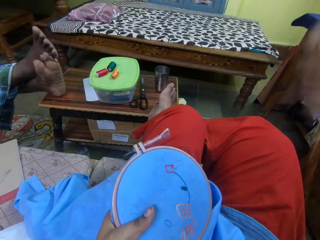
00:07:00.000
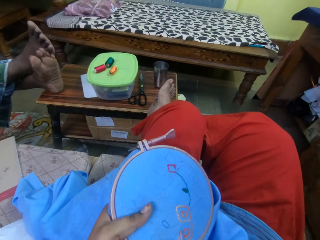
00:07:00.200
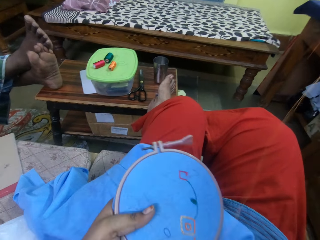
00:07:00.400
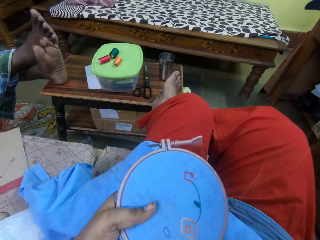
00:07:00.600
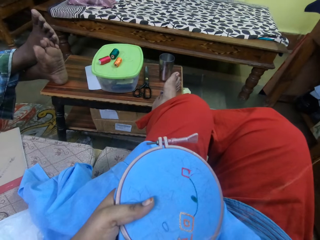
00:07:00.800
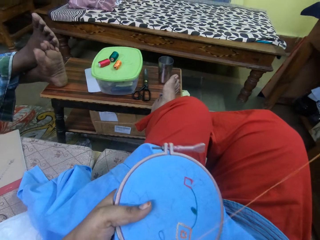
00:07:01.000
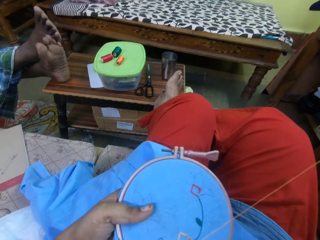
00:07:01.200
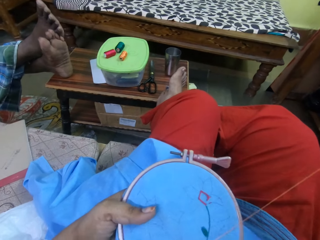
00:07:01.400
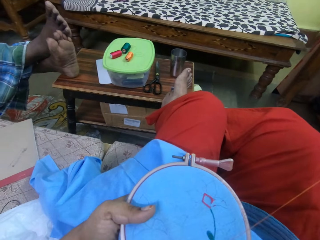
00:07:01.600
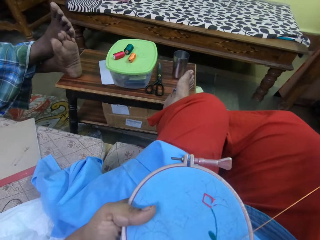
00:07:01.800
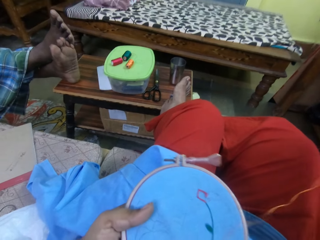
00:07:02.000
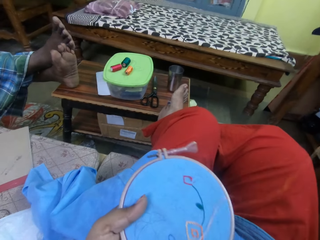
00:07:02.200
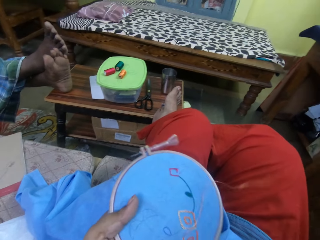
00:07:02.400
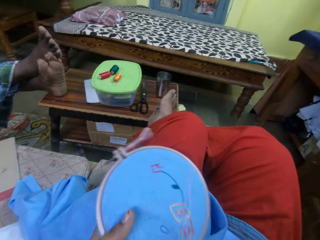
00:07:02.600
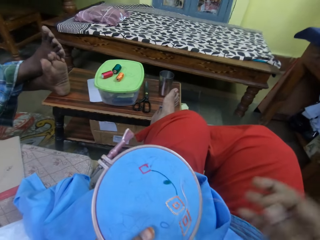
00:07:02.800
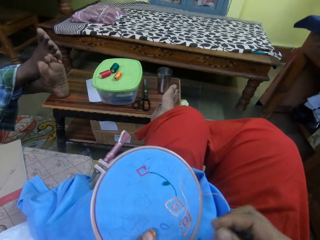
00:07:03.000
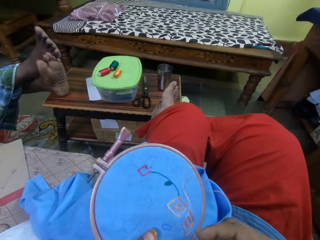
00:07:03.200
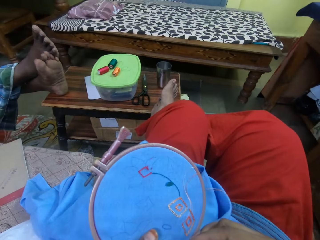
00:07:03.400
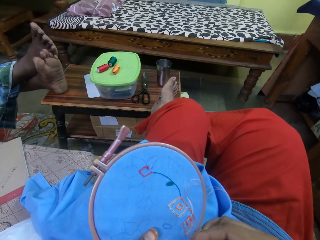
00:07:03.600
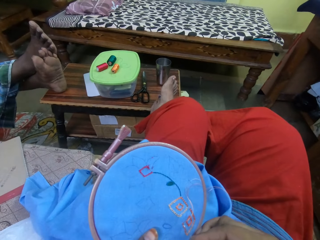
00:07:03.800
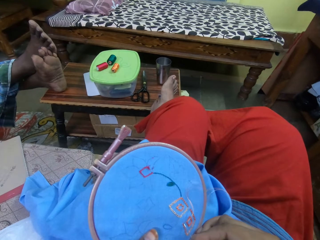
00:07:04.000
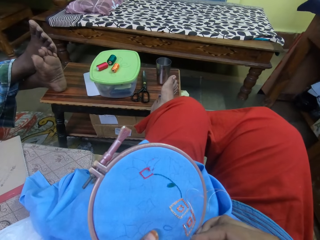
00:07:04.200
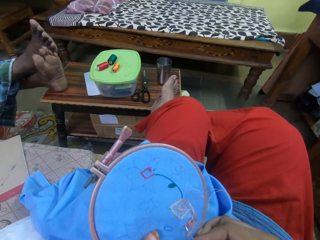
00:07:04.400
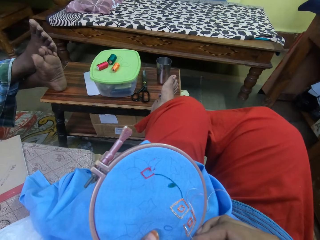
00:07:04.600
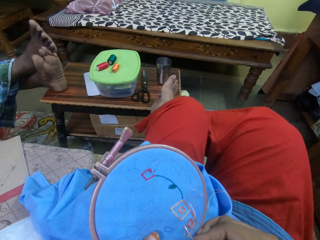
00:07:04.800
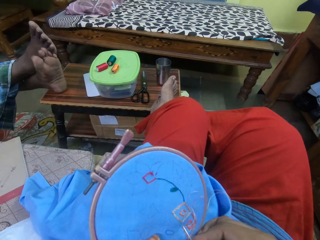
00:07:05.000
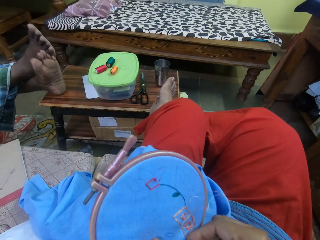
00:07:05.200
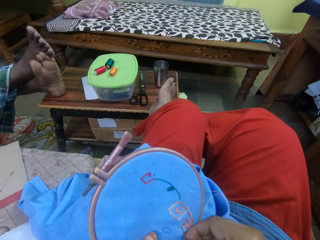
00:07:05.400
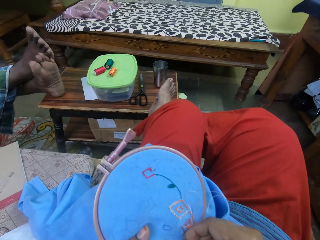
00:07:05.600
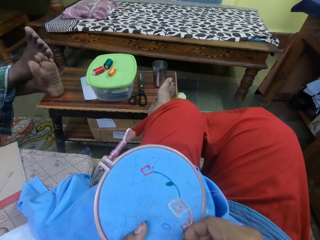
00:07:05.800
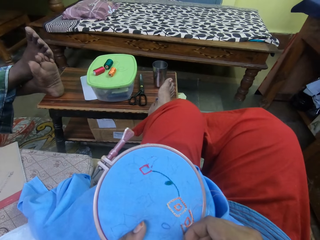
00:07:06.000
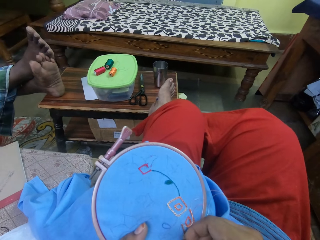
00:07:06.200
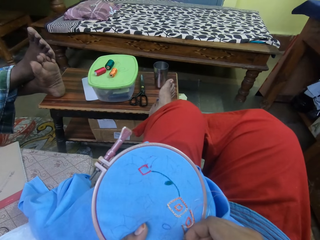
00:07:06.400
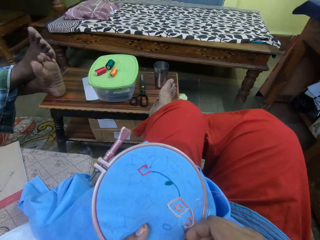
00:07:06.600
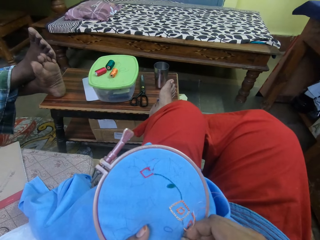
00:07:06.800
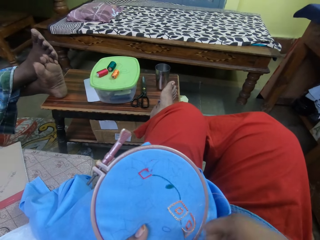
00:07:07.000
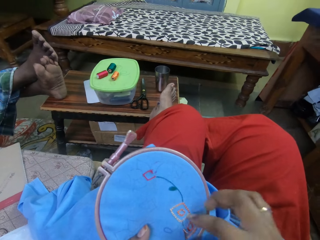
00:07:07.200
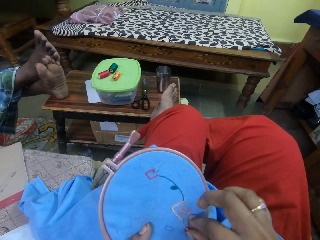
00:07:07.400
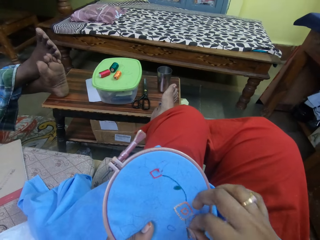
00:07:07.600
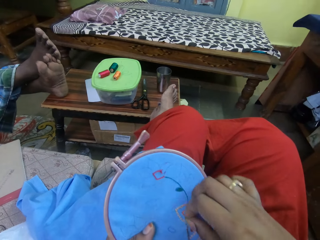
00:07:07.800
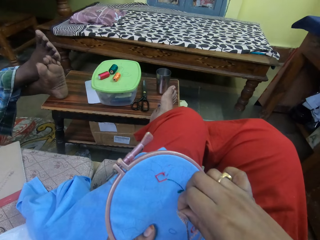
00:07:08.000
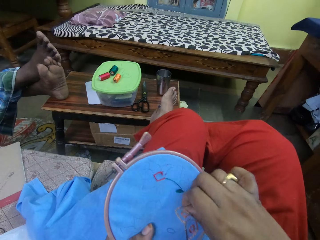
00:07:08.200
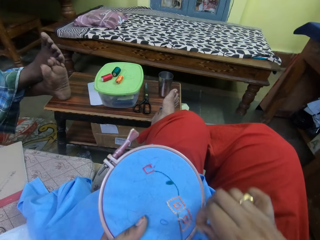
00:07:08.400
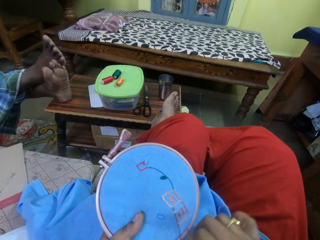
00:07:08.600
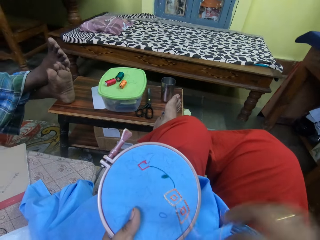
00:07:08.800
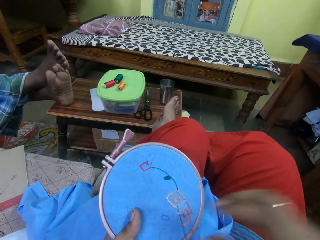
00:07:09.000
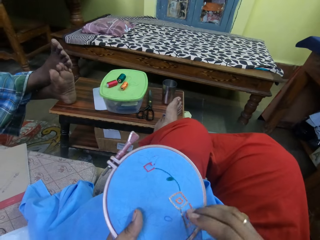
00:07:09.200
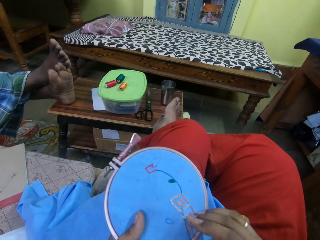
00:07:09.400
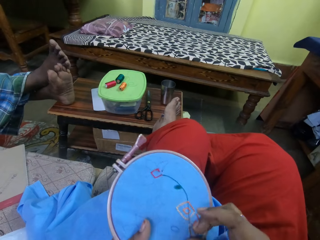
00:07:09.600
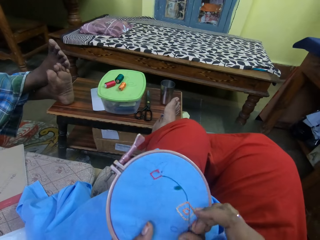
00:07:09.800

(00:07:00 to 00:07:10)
The camera wearer sews the garment.

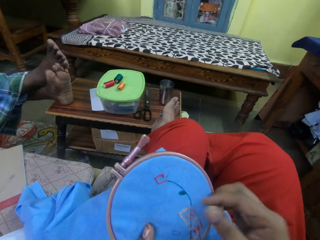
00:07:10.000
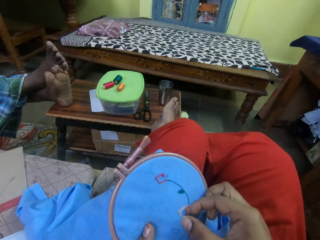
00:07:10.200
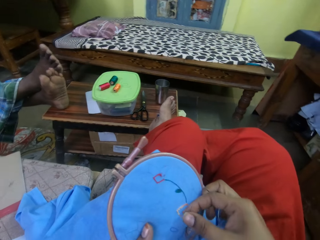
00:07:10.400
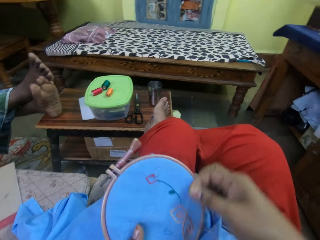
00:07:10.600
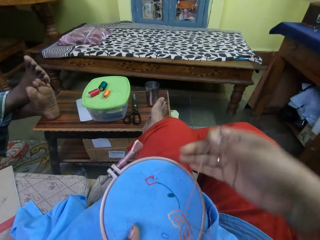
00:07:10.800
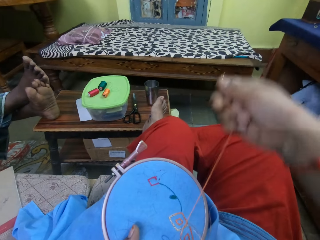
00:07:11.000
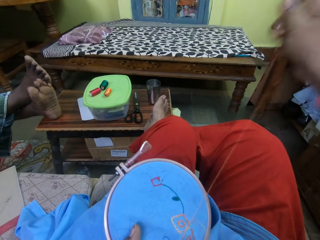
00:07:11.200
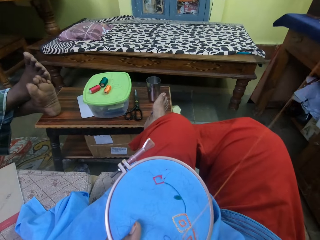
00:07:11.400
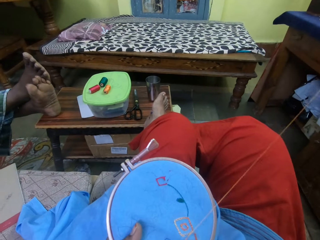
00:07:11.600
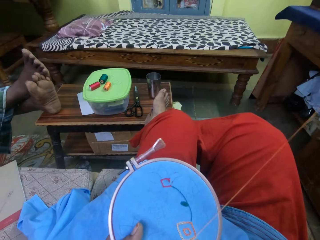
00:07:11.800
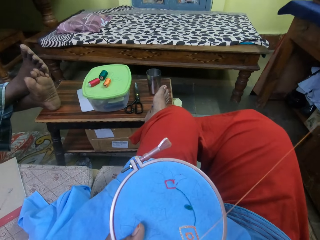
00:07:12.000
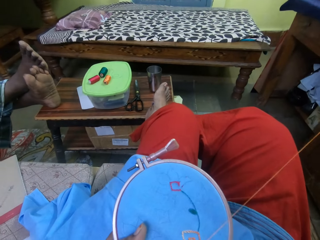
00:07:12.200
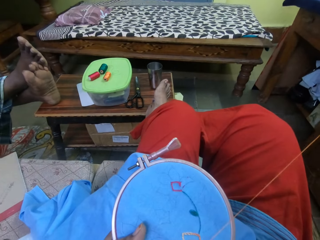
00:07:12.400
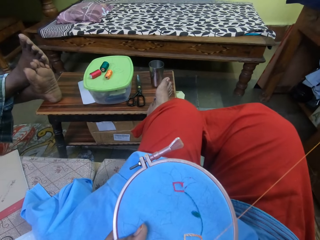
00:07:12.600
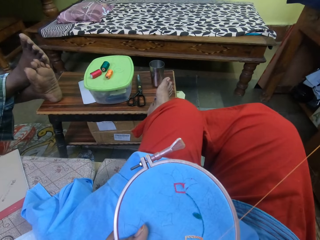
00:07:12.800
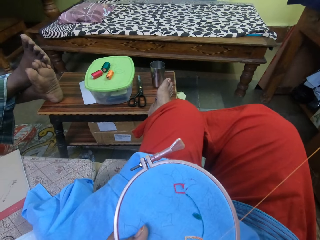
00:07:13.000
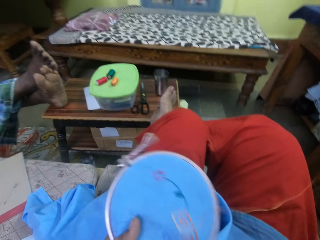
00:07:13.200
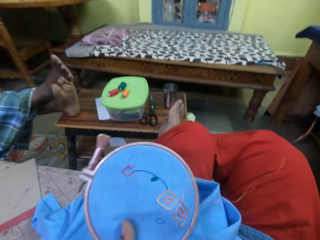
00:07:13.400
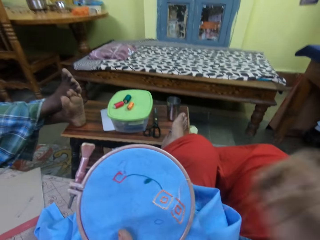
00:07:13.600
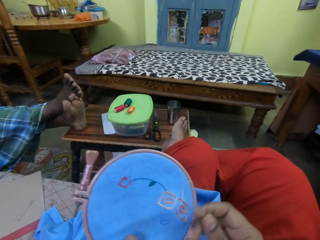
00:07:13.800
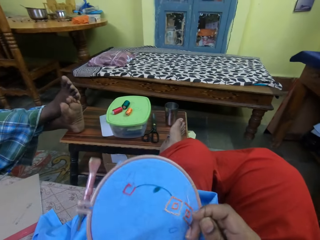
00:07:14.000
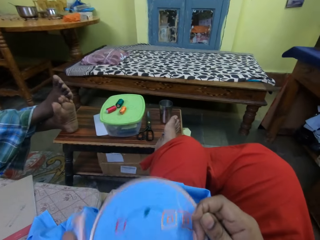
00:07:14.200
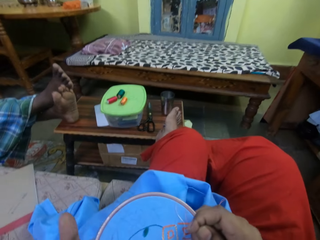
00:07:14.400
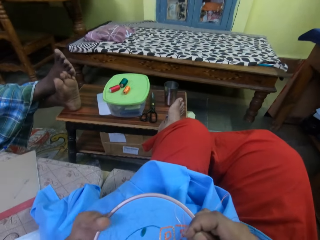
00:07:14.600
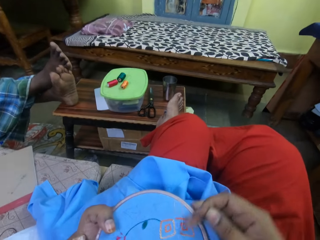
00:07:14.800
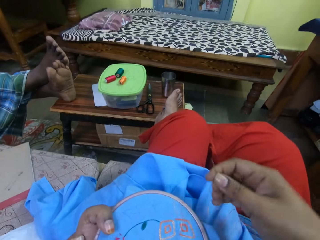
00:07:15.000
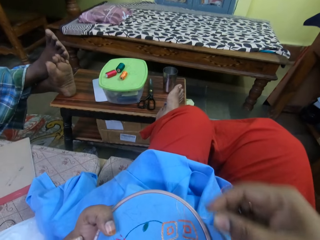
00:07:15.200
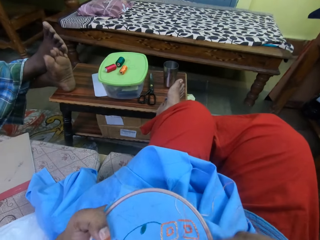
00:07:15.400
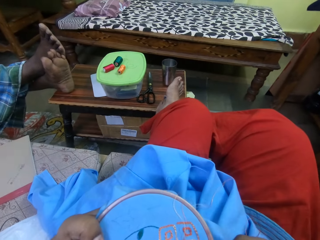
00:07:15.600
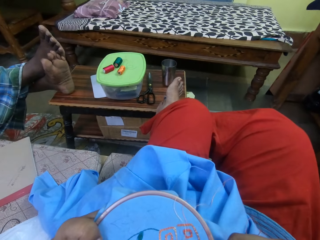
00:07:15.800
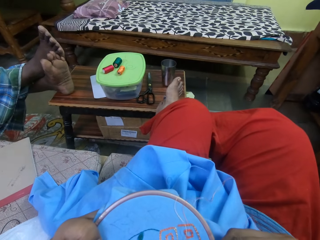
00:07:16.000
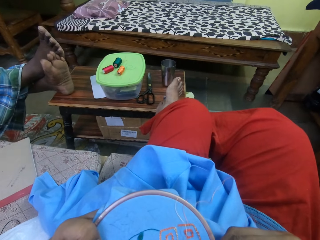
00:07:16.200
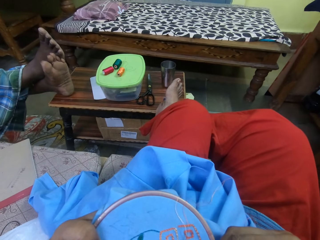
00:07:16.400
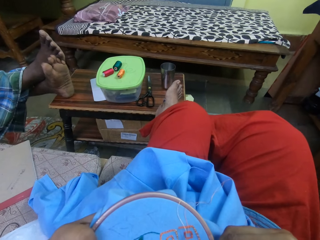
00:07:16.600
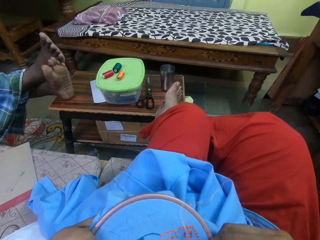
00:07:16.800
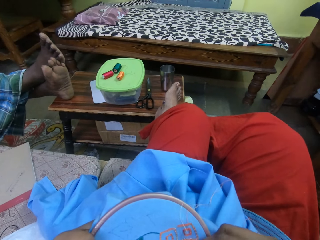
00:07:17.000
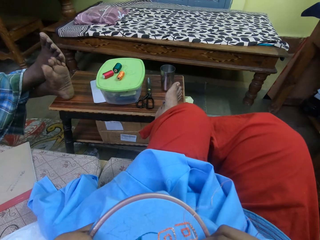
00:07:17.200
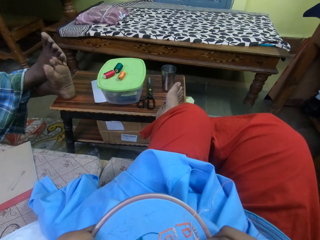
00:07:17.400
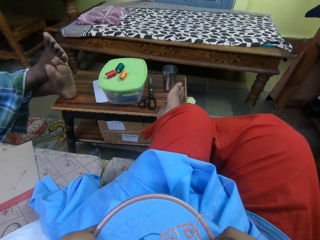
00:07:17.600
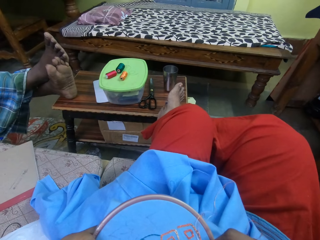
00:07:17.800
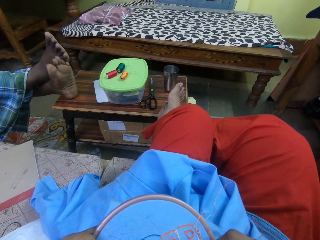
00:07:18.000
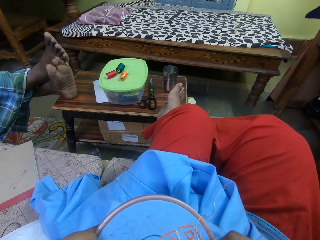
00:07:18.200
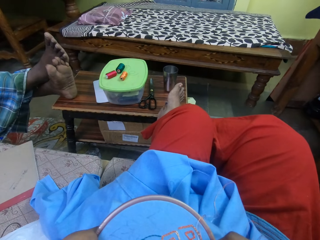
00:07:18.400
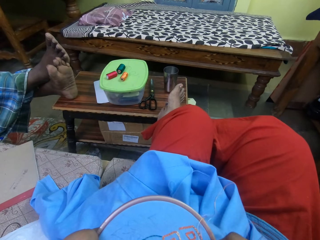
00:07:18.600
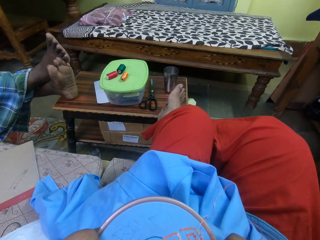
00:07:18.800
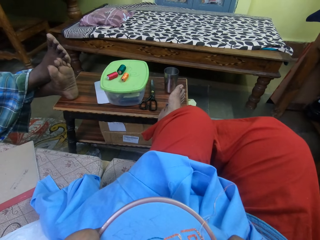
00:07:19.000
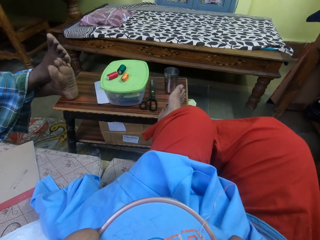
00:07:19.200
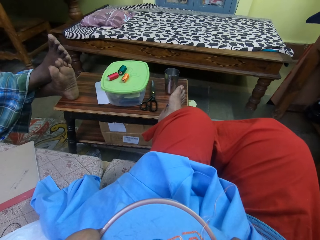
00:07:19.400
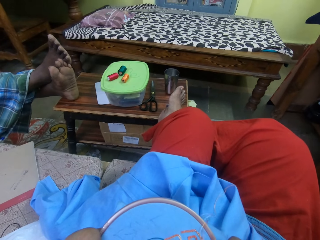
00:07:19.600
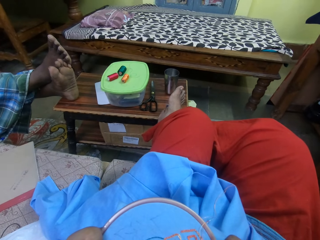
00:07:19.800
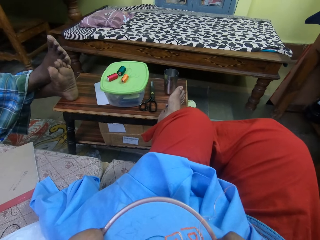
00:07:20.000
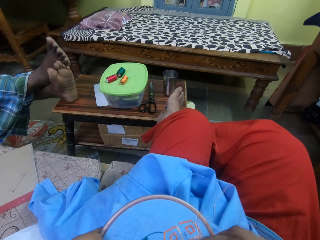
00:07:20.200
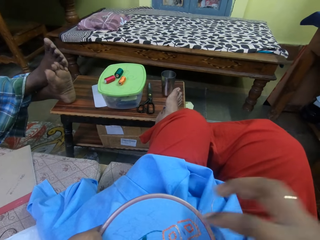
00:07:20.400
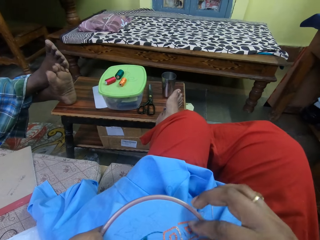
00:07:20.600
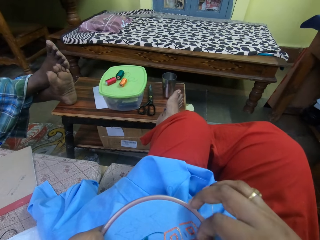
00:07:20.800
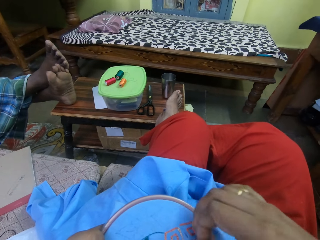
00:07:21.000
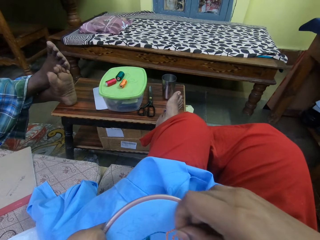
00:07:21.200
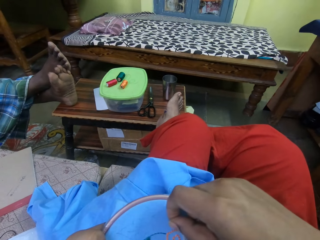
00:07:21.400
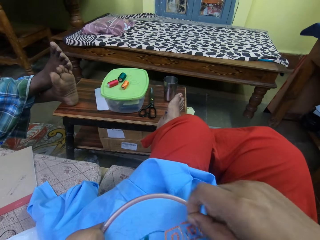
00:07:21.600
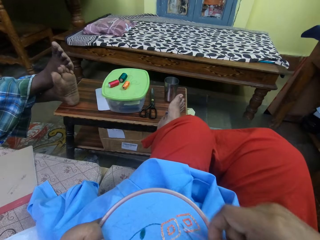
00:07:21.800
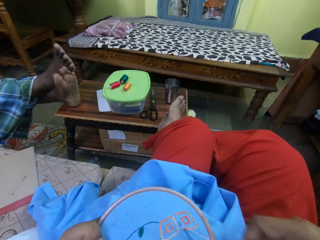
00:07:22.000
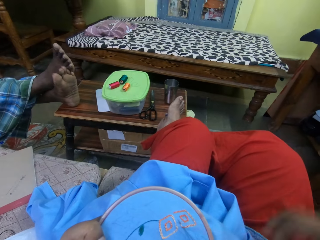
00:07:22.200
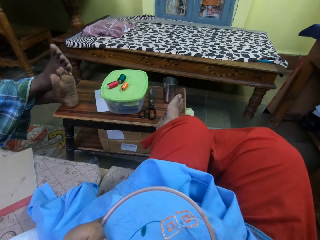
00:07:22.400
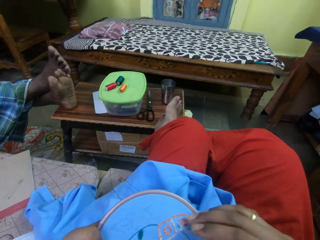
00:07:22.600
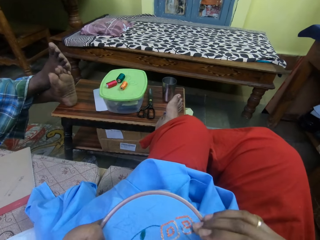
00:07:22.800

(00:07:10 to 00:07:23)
The camera wearer pulls the thread. They rotate the garment and sew the garment.
